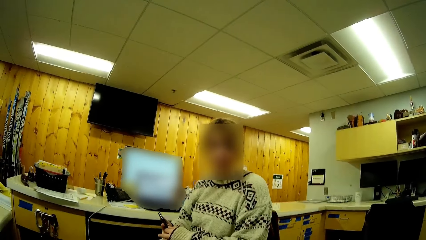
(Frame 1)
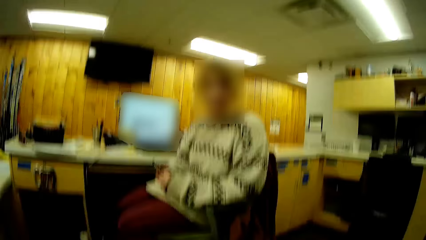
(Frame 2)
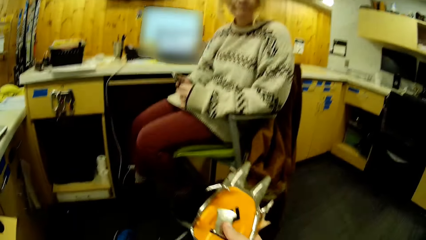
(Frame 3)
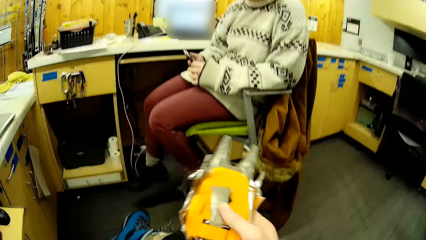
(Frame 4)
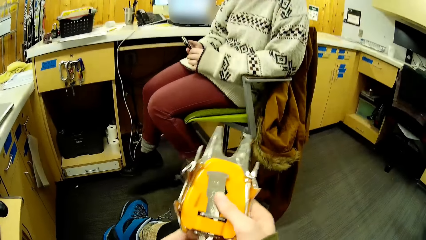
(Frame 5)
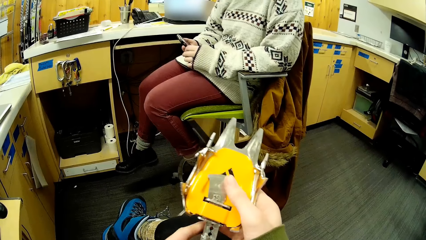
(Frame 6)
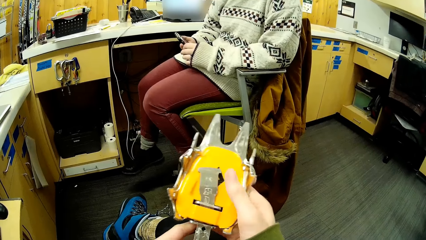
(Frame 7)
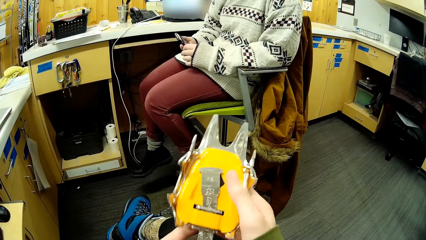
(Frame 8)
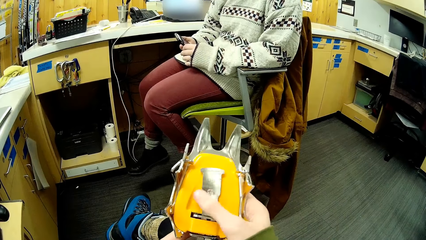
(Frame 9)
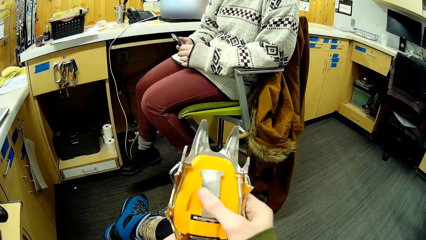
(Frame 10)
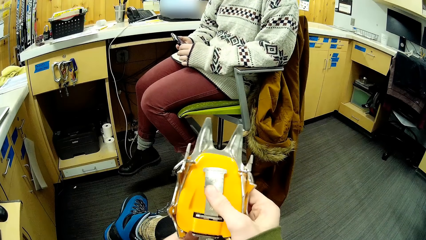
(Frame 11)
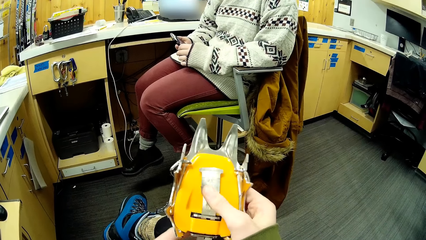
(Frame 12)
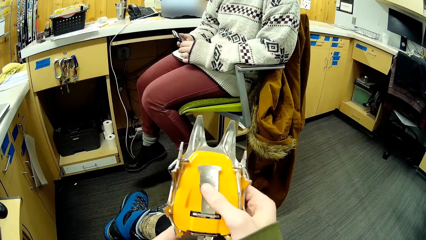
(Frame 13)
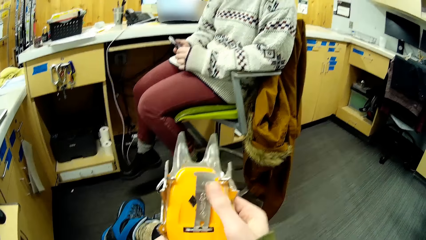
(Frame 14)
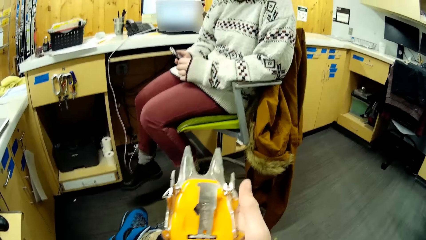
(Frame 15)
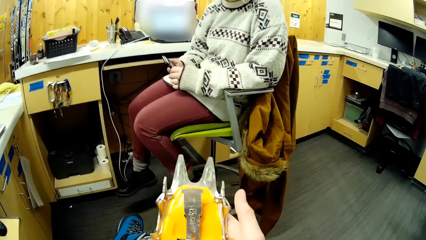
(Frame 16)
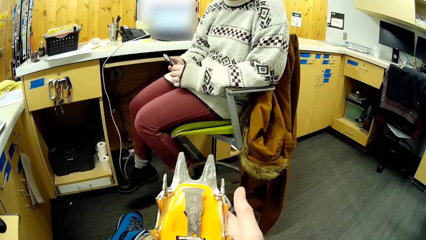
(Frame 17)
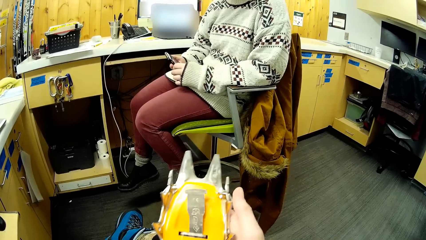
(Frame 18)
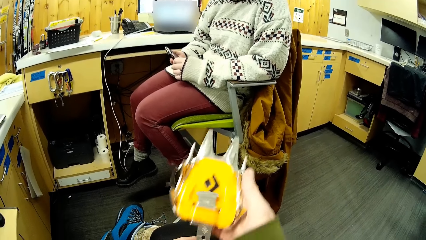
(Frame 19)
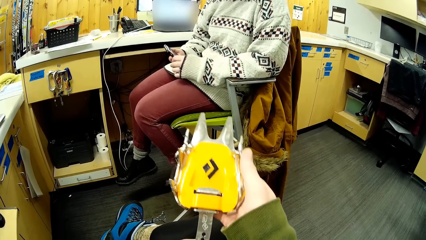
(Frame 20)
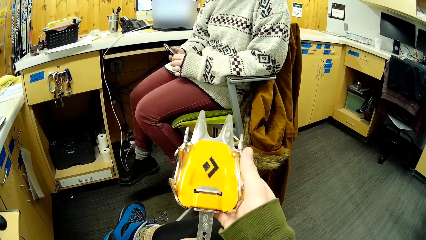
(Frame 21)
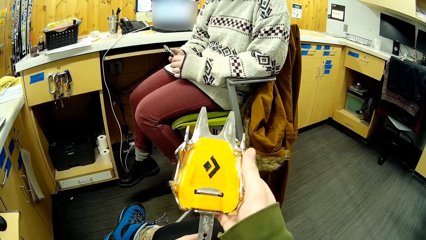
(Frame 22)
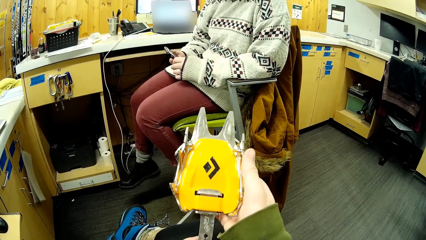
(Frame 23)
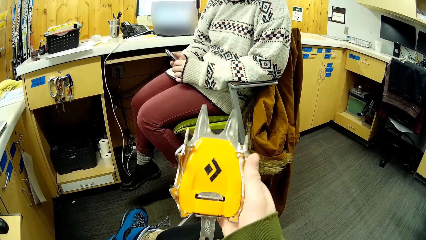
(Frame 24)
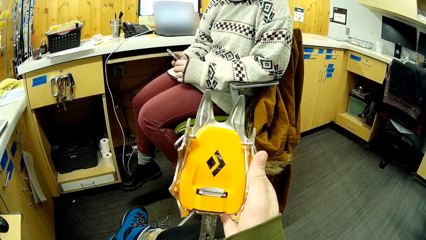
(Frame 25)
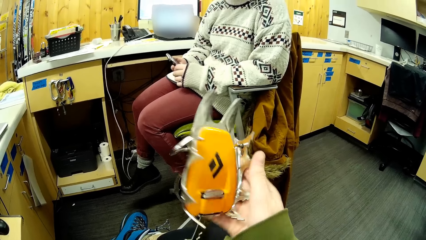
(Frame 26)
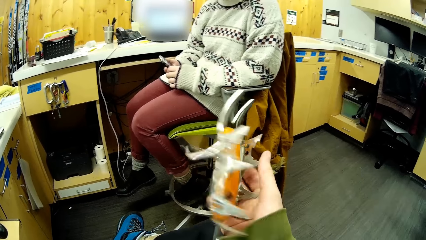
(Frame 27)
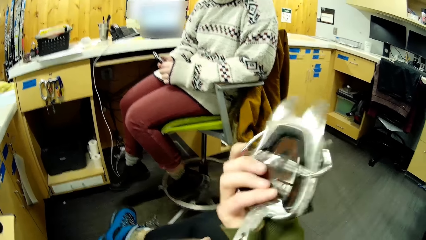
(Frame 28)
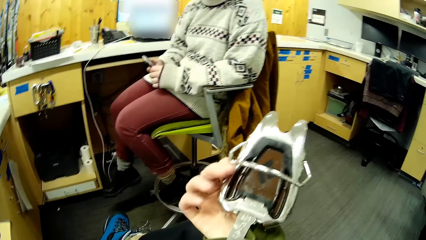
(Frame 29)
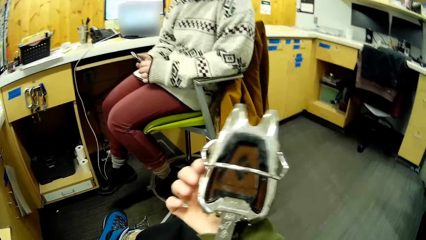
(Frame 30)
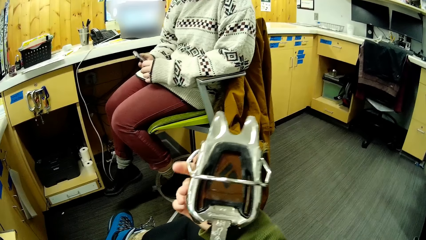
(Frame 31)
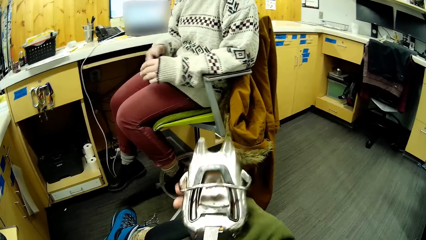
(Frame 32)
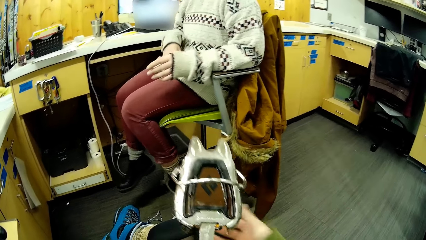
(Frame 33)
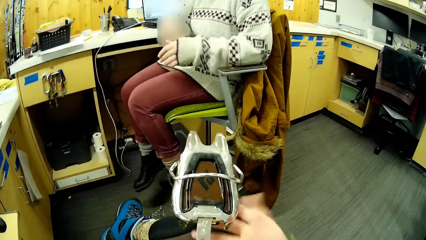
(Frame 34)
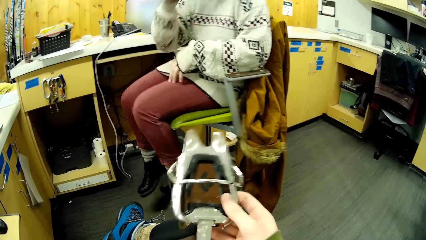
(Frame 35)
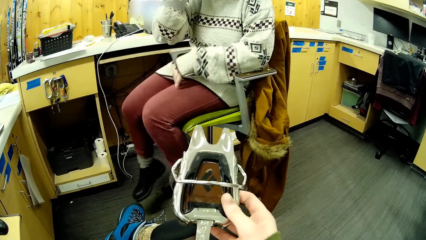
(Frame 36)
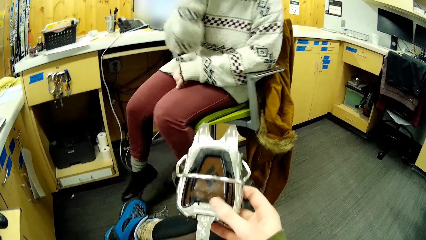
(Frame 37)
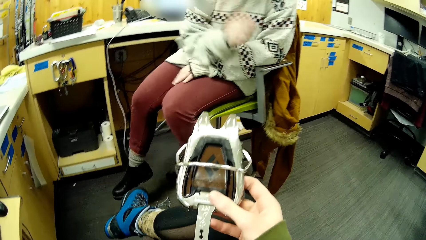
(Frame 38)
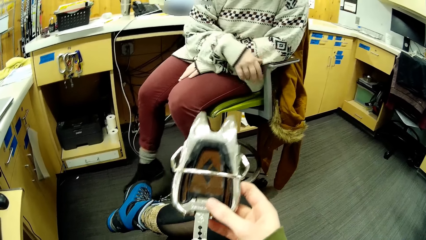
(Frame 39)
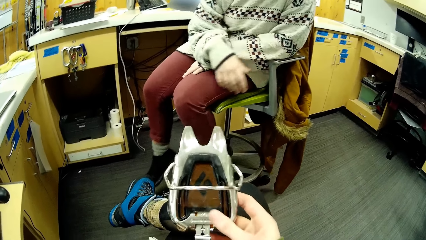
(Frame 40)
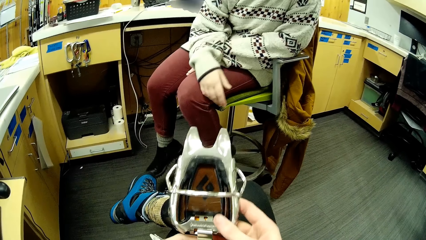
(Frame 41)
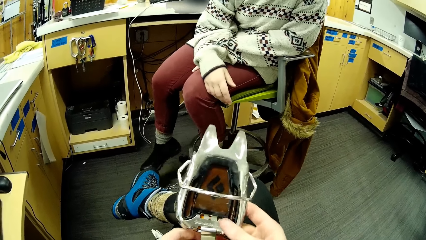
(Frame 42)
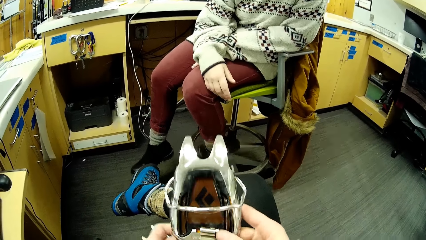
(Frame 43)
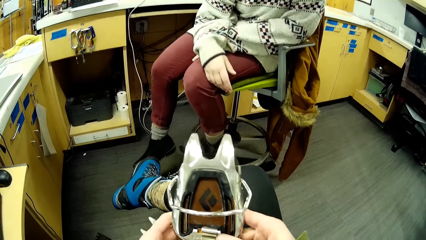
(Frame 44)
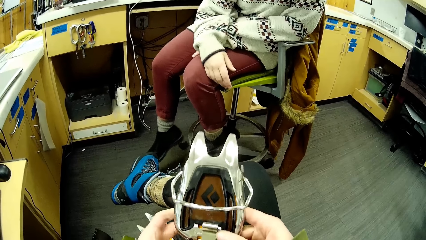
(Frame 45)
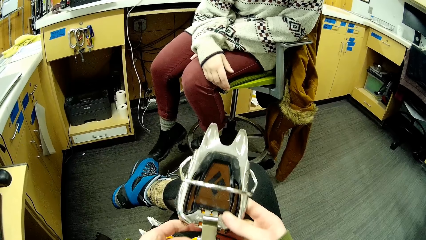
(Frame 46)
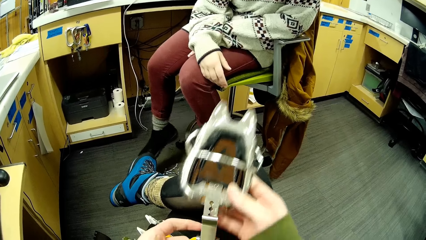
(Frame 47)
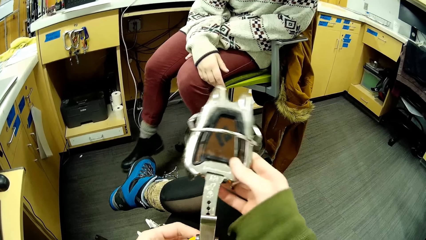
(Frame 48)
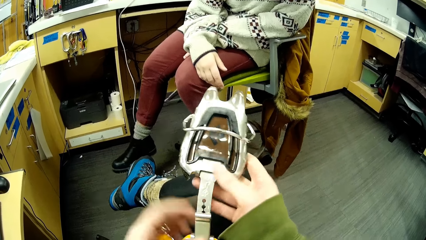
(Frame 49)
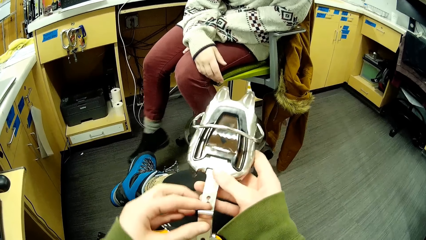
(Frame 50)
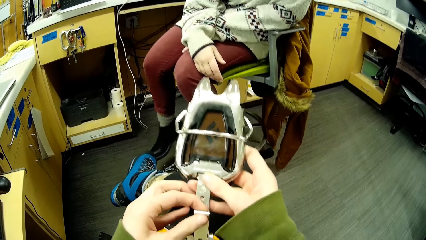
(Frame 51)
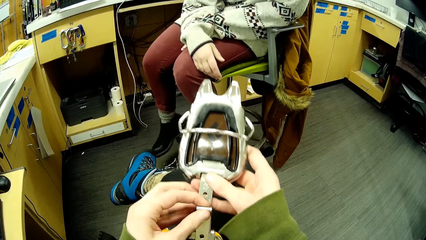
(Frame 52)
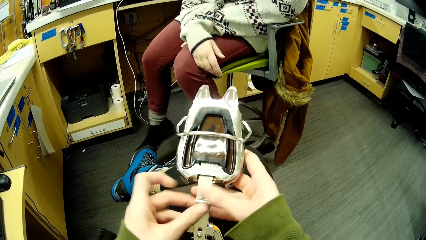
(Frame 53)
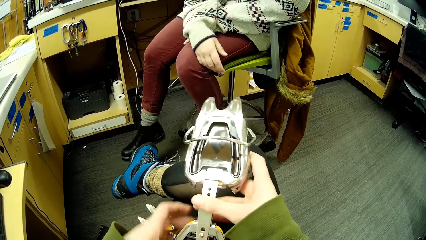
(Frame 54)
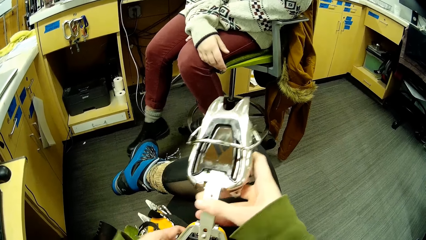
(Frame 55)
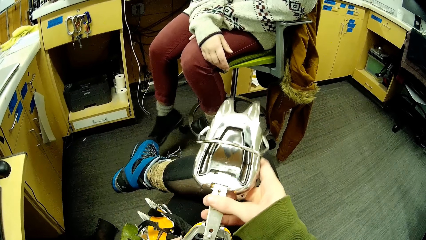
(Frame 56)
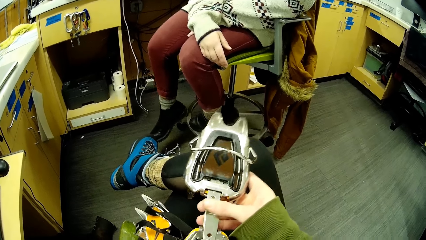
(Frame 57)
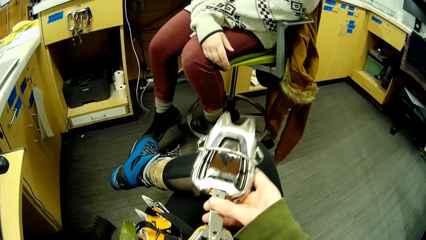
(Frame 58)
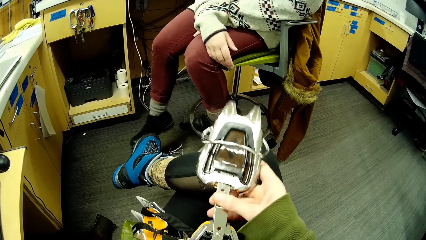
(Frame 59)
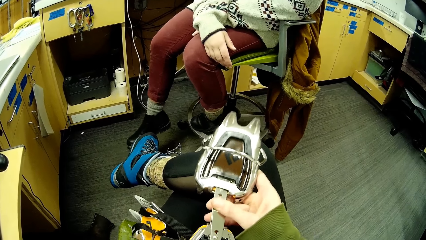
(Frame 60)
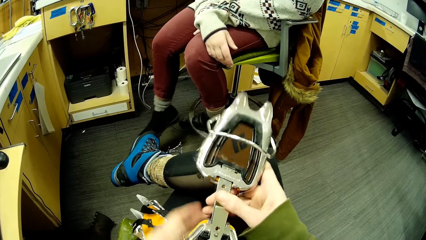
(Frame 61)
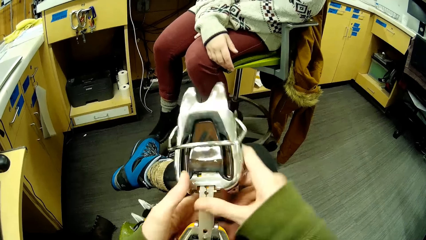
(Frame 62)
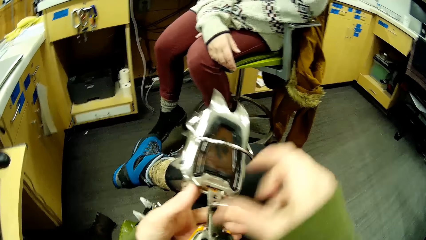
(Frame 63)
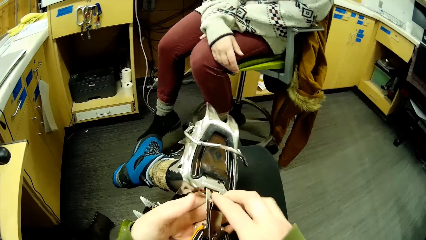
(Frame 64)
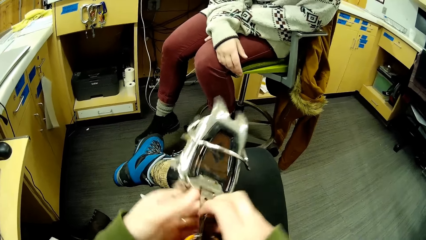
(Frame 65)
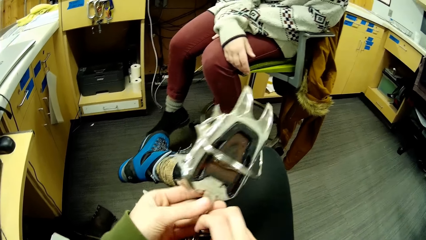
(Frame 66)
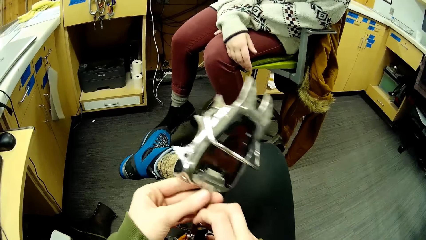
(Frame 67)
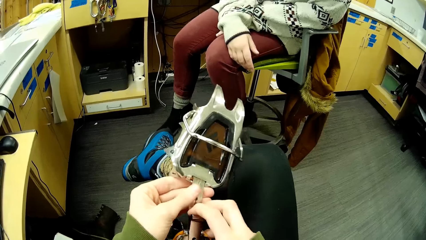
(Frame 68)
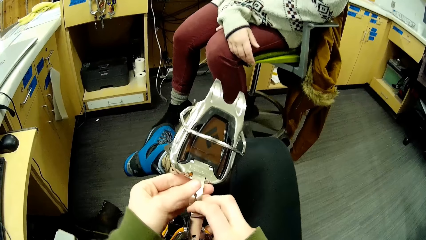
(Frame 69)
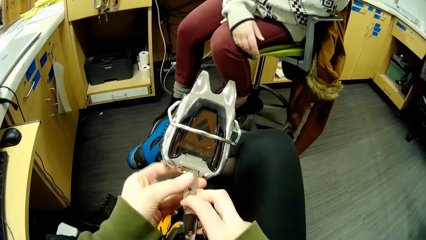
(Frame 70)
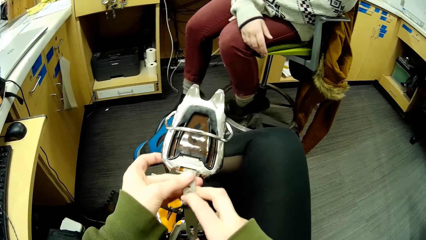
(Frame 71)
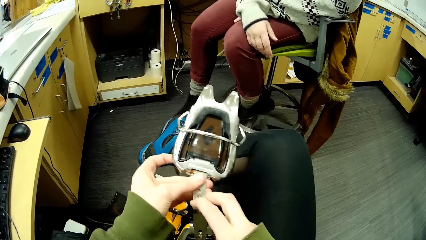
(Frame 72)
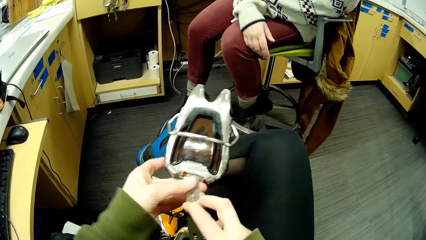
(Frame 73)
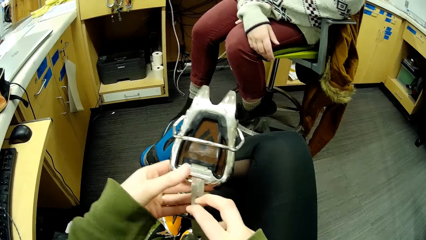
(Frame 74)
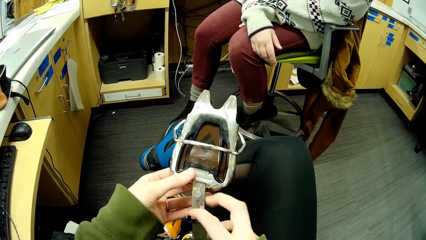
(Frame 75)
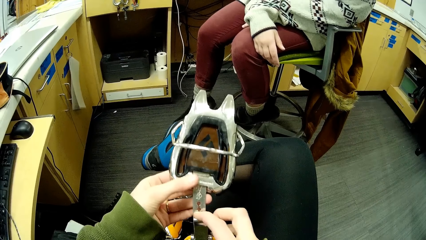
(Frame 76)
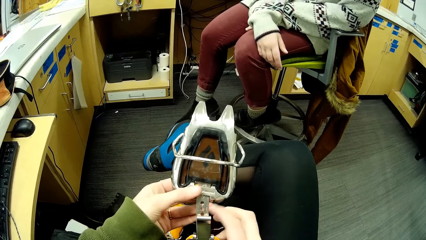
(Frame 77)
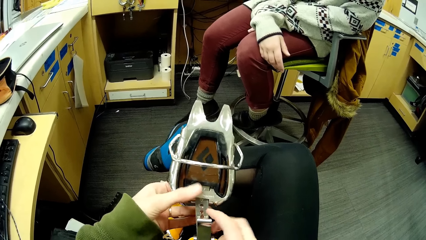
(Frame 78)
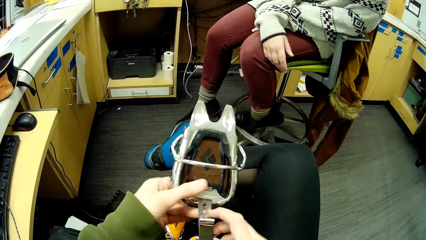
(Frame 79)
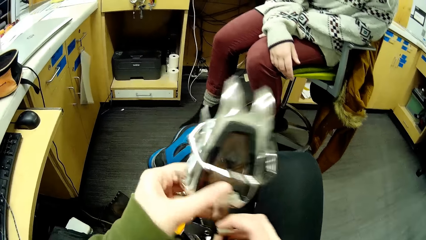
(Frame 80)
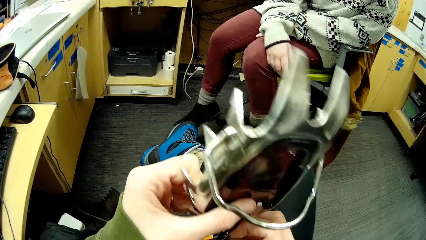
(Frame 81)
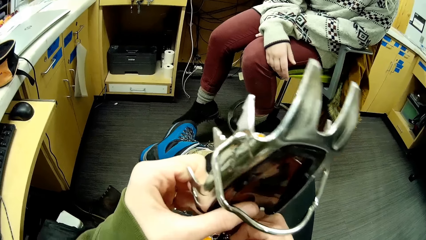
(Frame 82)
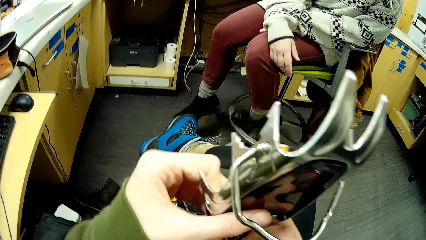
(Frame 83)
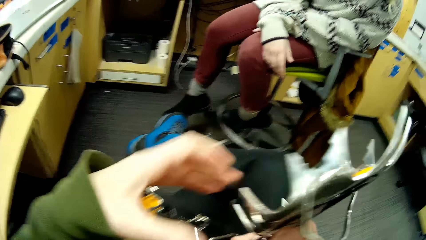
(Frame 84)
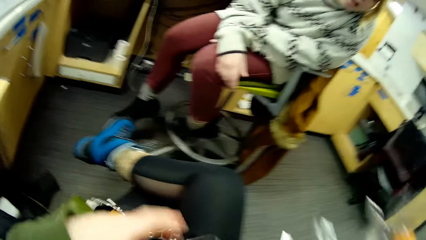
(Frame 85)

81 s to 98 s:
The camera wearer looks at a person. They adjust the ice climbing tool. They turn something. They fix something.
